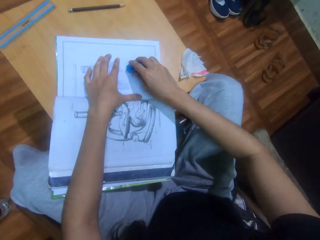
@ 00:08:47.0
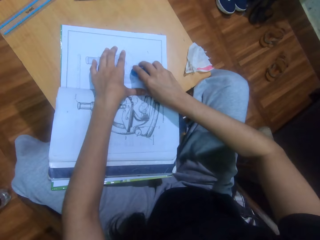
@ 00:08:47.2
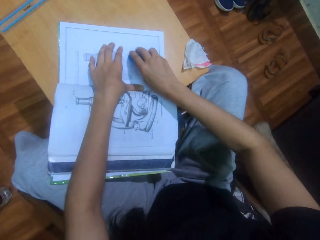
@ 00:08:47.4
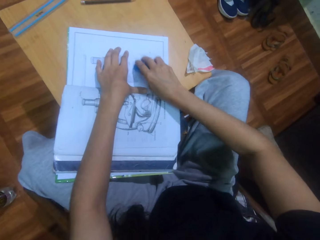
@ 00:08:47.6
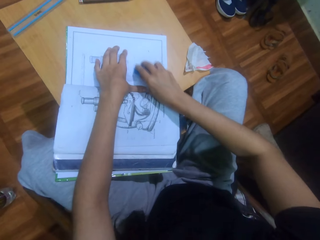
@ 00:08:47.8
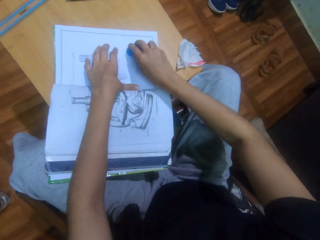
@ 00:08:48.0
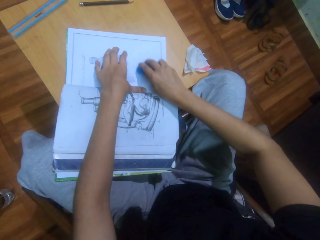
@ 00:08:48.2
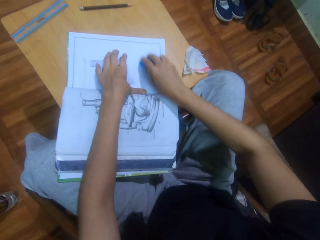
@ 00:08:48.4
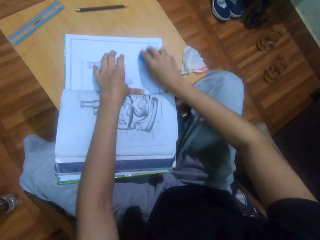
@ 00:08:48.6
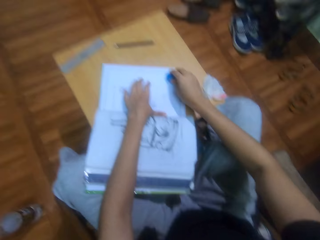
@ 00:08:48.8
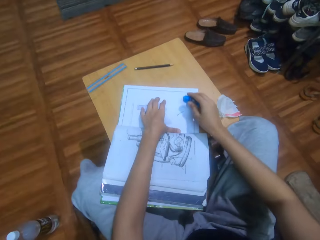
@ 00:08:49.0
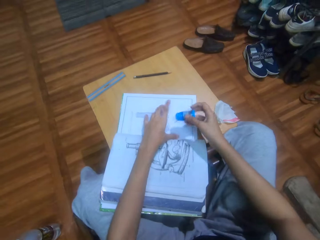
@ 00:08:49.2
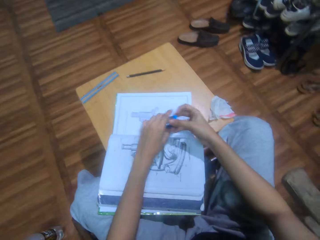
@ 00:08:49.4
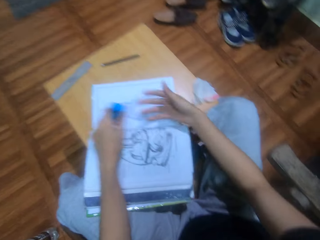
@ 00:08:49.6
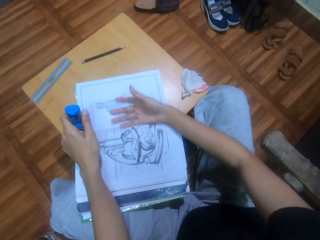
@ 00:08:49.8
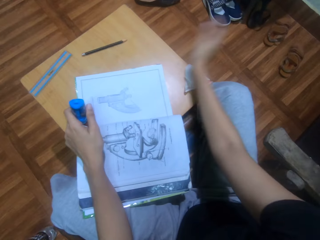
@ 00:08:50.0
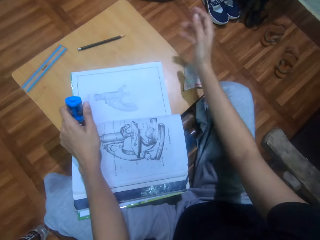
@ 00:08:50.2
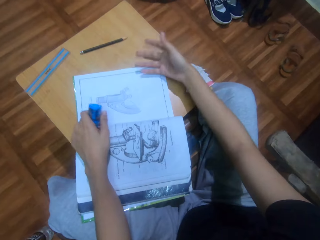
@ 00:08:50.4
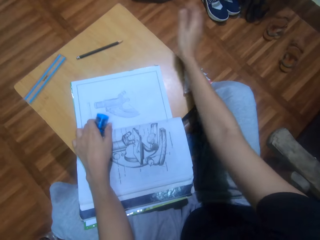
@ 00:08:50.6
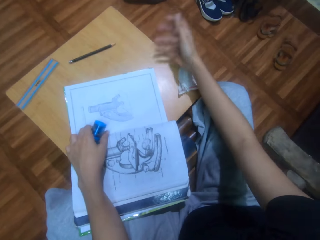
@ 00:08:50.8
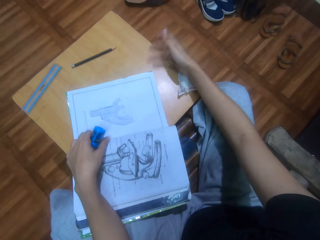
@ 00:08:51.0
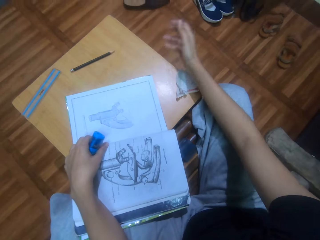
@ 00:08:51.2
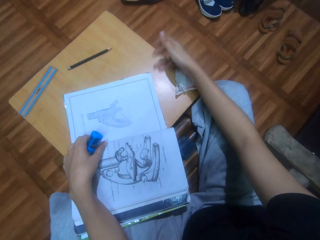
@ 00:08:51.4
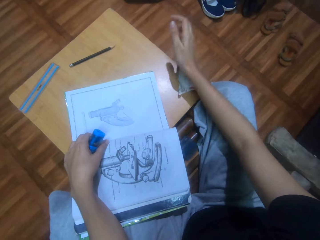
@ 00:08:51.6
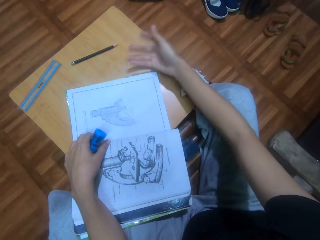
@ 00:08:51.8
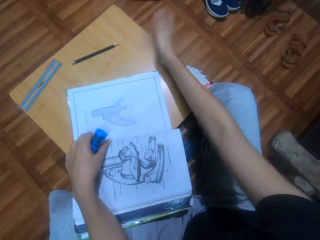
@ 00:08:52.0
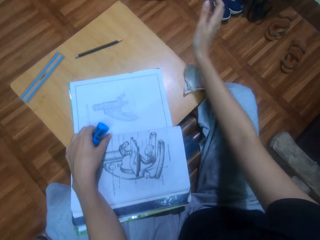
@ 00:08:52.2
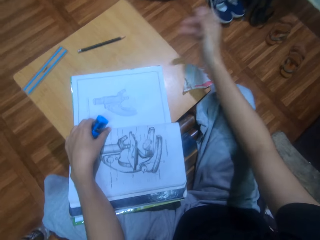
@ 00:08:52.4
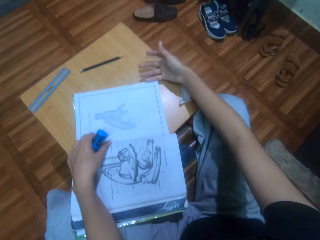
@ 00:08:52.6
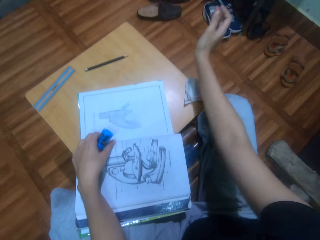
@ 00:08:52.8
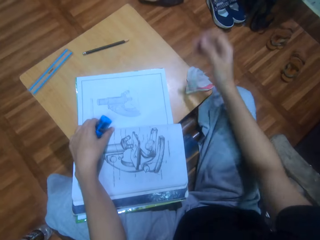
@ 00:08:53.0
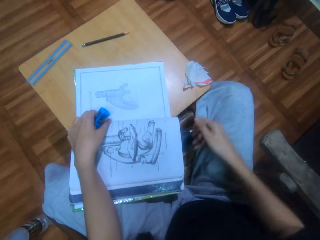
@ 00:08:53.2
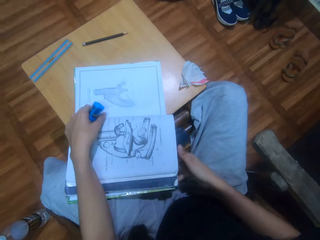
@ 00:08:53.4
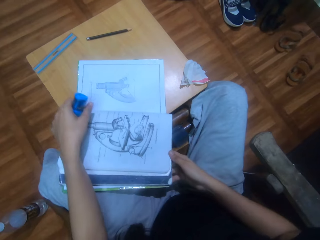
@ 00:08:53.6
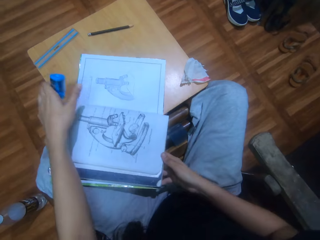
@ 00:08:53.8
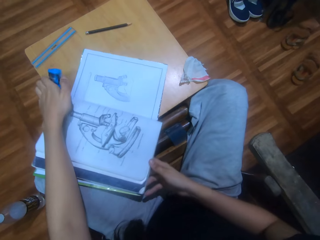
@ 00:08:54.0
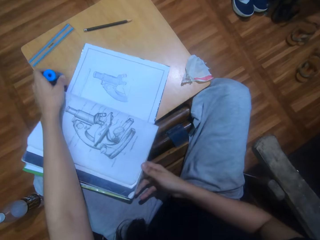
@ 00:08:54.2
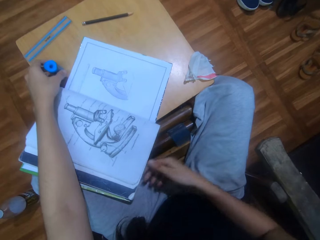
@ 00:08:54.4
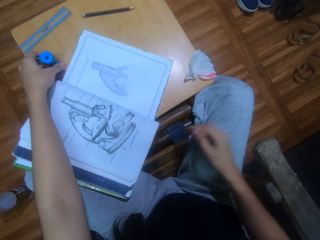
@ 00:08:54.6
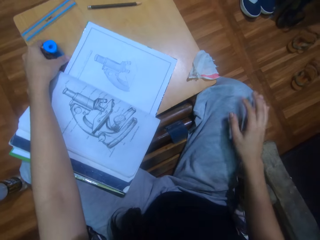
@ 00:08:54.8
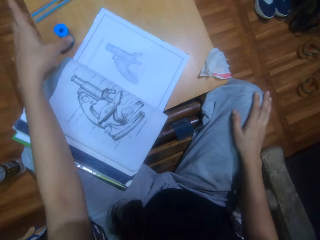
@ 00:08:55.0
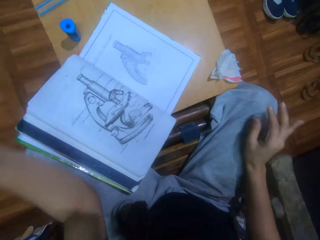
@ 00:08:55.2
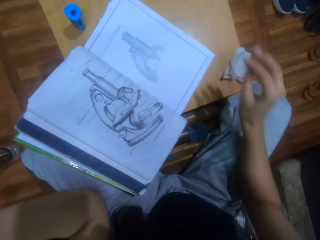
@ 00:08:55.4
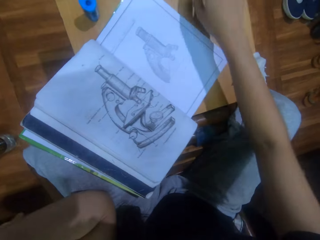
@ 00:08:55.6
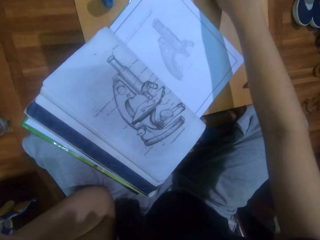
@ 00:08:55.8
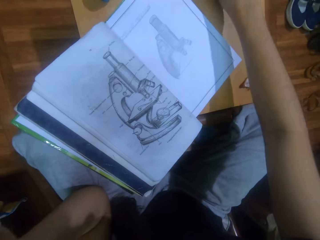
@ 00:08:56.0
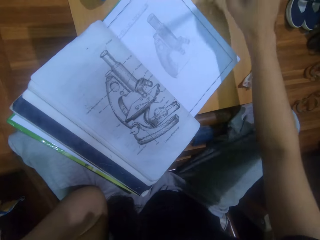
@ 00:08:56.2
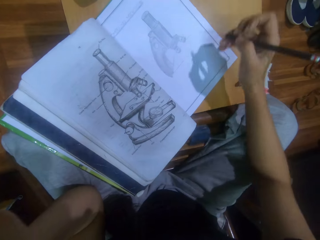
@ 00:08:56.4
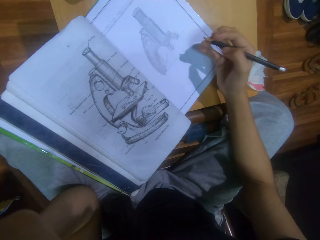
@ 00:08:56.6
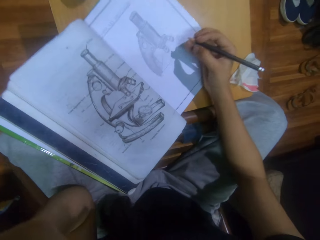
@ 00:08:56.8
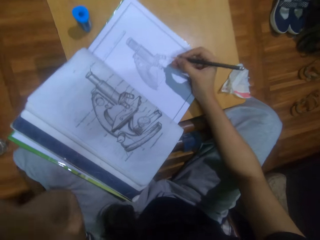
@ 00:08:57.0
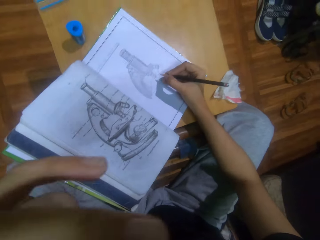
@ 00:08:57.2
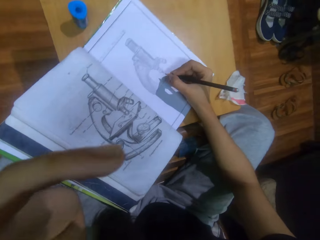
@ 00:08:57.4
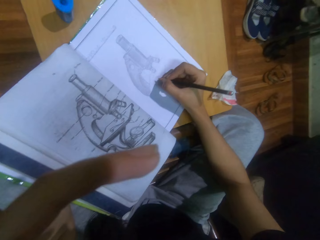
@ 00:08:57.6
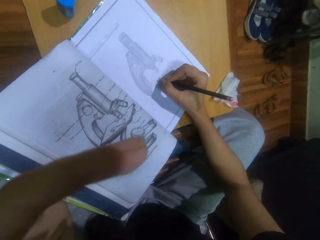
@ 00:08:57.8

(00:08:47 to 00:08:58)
The camera wearer exchanges a rubber to his left hand. He holds the rubber with his left hand. He wipes a drawing book page with his right hand. He wipes a table stool with his right hand. He adjusts the drawing book on the table stool. He holds the book. He places the rubber with his left hand from the stool table. He pushes the book. He places a hand on his lap, raises a hand, and stretches a hand. He picks up a drawing pencil with his right hand from the table stool. He holds the pencil.

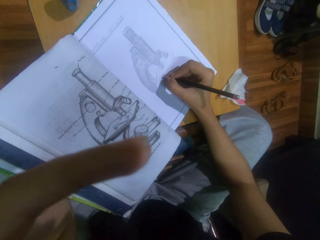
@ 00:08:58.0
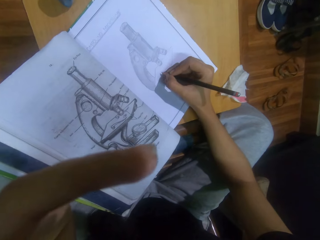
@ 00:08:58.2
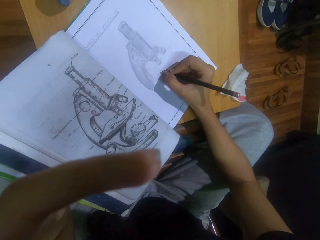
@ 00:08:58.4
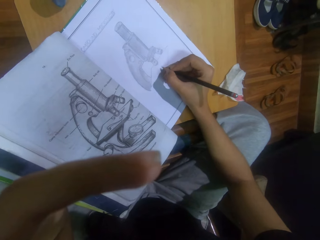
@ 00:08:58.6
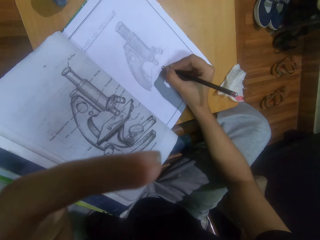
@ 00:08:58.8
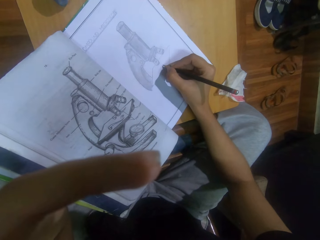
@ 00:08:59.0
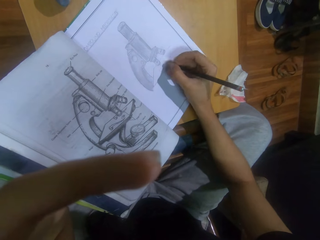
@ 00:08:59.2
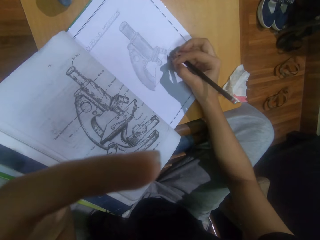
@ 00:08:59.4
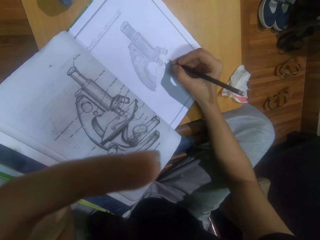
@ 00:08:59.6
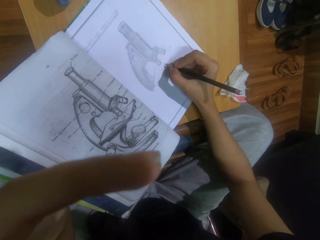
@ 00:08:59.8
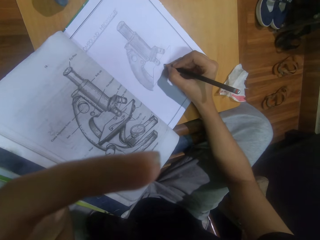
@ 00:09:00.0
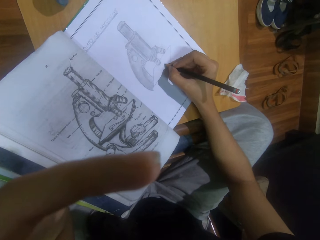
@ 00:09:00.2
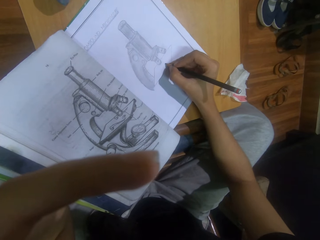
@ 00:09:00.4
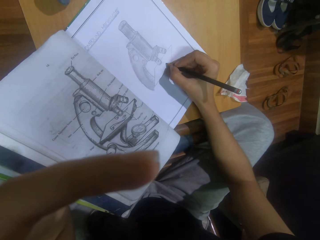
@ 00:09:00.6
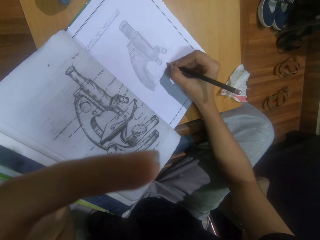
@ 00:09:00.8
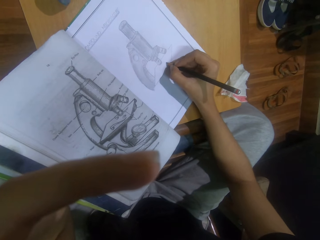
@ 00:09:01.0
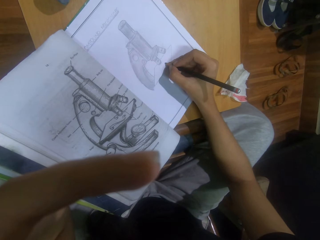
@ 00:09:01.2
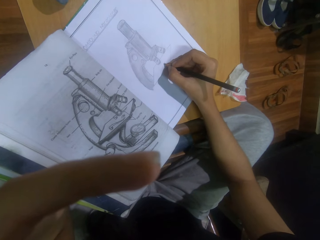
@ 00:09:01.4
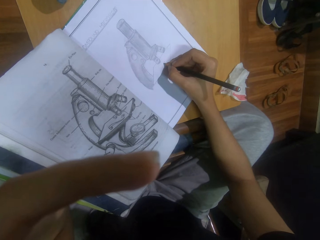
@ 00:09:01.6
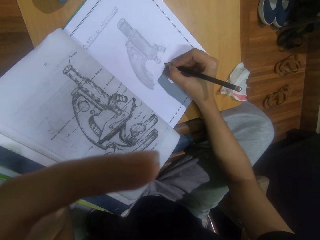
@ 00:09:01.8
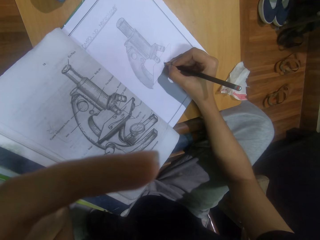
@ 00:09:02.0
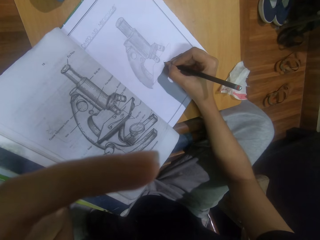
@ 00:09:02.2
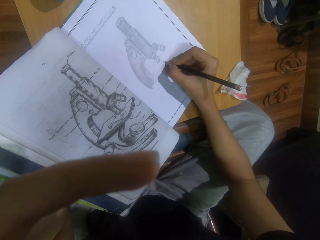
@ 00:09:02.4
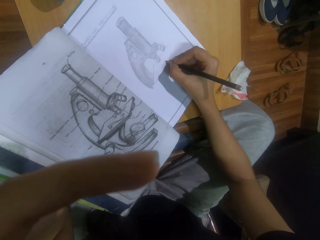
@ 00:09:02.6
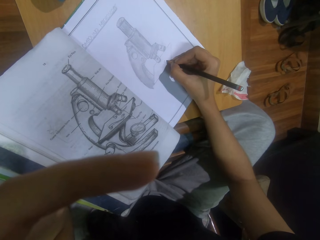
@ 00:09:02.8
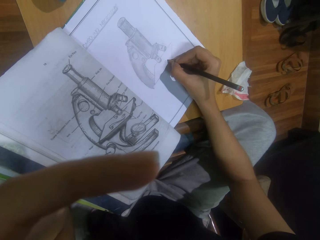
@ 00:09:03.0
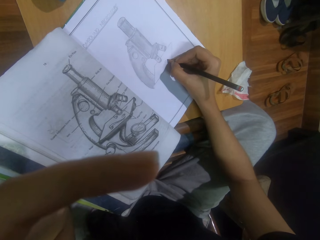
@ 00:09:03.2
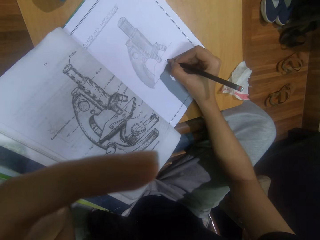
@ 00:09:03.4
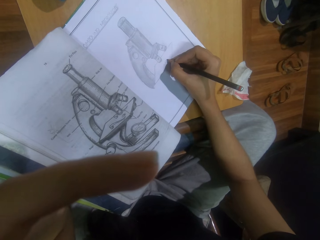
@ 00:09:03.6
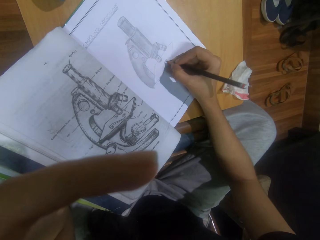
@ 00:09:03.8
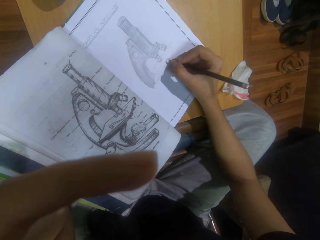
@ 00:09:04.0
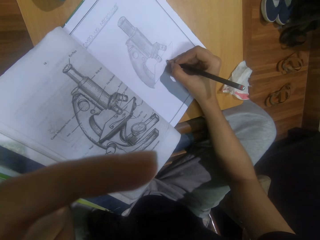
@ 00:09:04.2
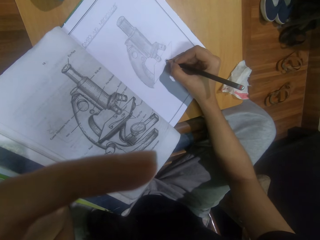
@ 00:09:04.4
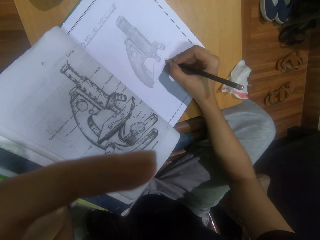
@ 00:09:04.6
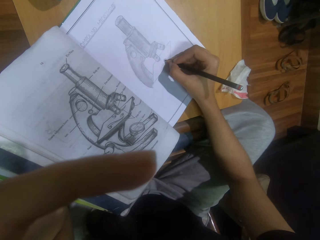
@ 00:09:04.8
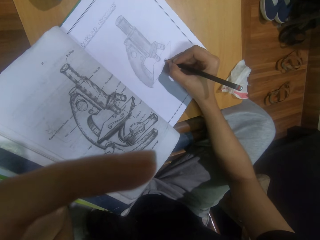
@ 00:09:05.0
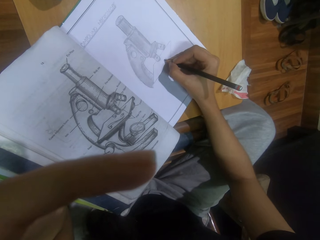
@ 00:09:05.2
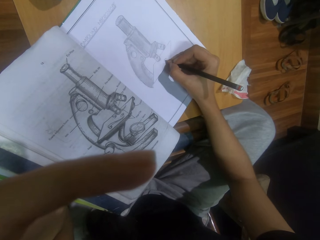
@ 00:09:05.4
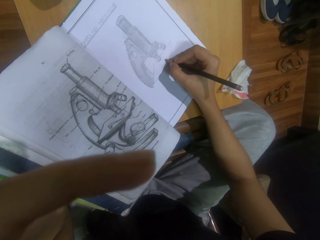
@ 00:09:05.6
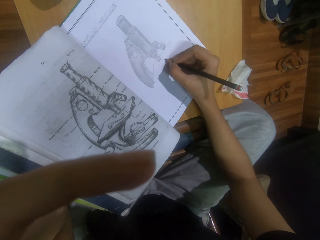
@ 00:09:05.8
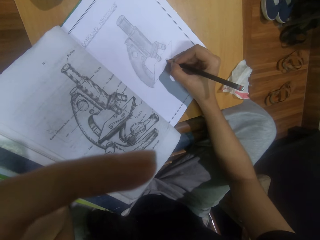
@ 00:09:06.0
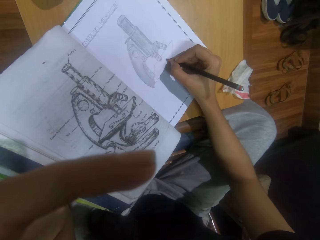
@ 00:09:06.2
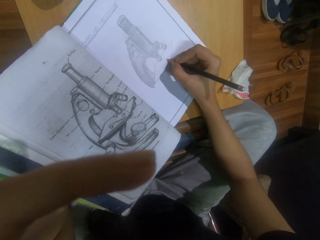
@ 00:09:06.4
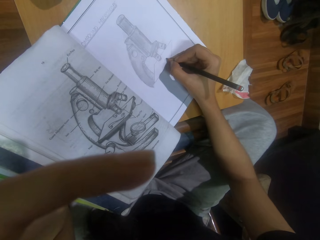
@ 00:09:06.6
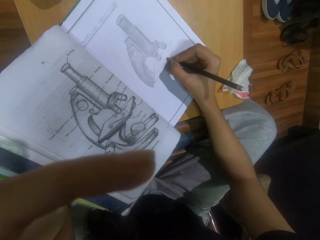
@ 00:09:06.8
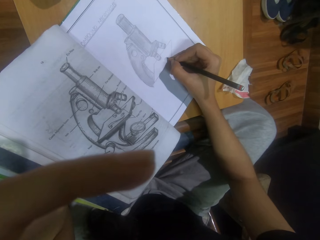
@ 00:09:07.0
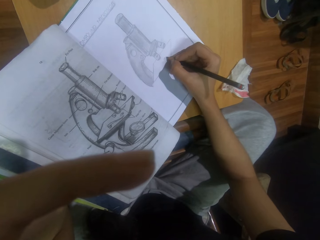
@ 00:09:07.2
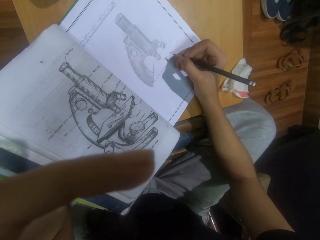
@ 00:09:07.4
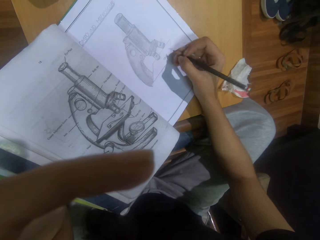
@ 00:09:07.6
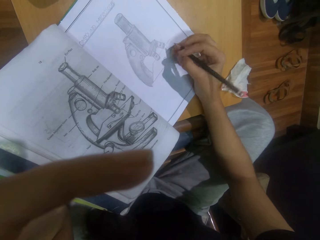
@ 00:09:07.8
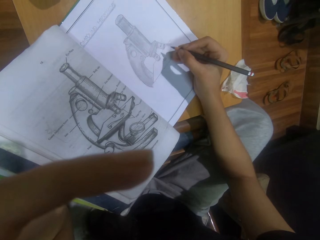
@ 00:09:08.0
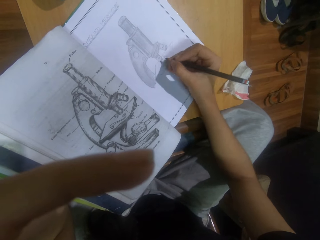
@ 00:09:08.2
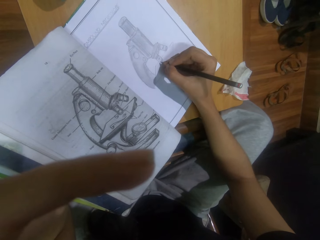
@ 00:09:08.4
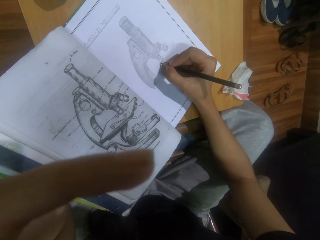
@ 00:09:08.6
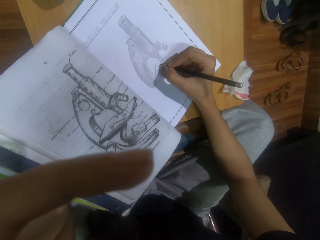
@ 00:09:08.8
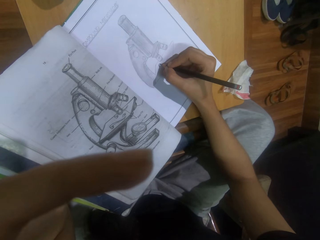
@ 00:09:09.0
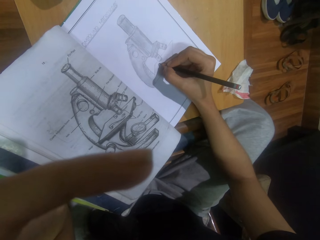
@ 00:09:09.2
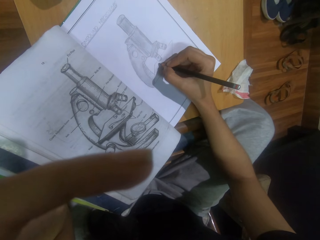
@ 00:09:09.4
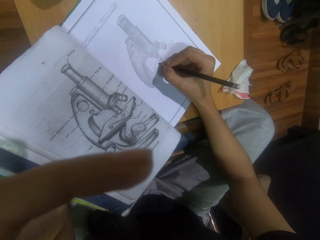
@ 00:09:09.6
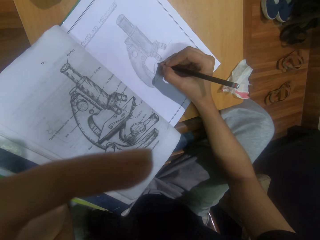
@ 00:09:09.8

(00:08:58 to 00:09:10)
The camera wearer draws on a drawing book with a pencil. They lower a hand. They move a hand. They look at a drawing. They draw with the pencil. They move a hand. They draw with the pencil.
